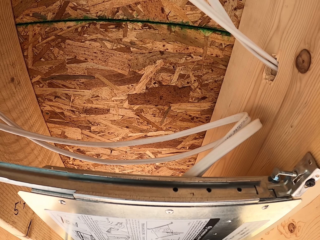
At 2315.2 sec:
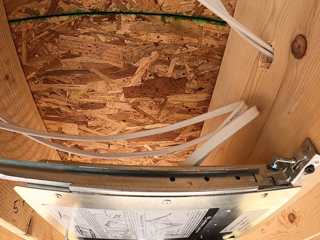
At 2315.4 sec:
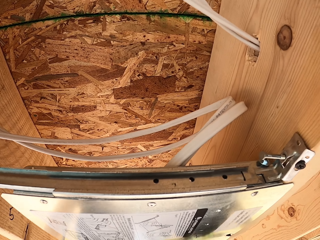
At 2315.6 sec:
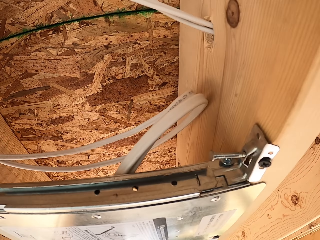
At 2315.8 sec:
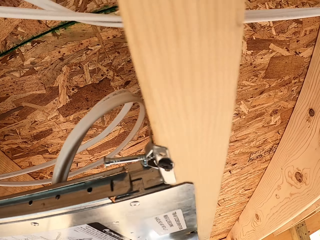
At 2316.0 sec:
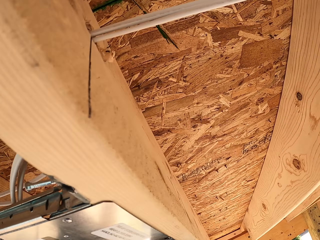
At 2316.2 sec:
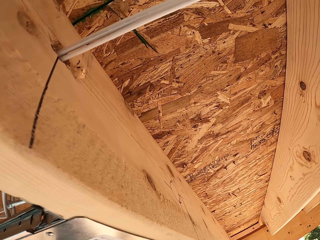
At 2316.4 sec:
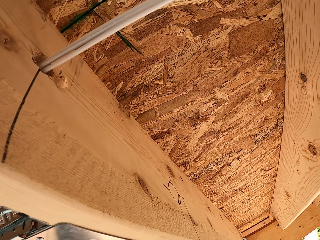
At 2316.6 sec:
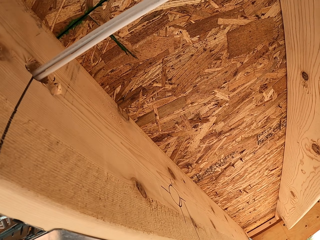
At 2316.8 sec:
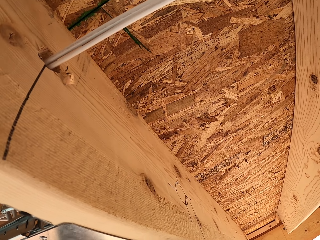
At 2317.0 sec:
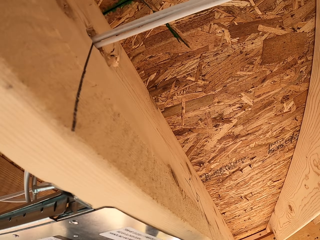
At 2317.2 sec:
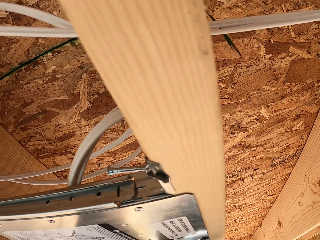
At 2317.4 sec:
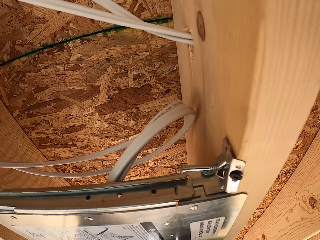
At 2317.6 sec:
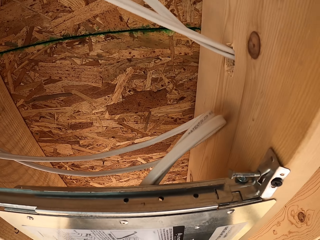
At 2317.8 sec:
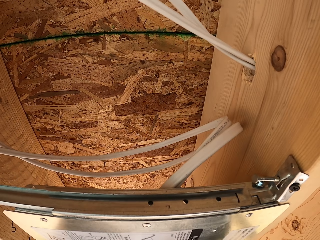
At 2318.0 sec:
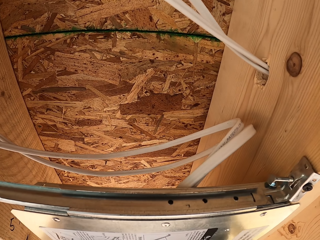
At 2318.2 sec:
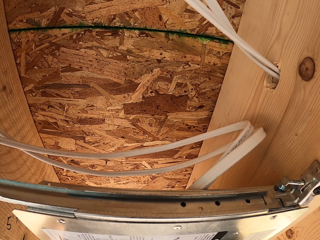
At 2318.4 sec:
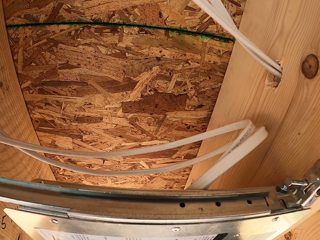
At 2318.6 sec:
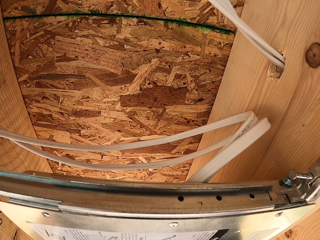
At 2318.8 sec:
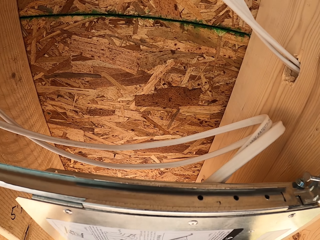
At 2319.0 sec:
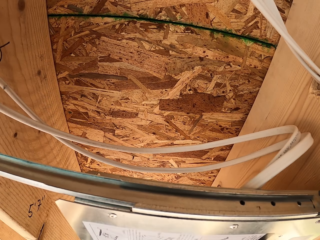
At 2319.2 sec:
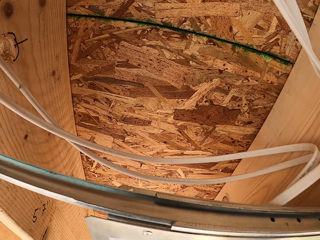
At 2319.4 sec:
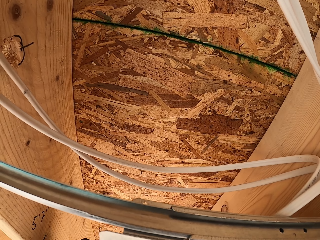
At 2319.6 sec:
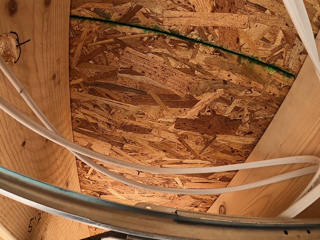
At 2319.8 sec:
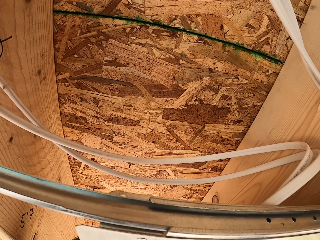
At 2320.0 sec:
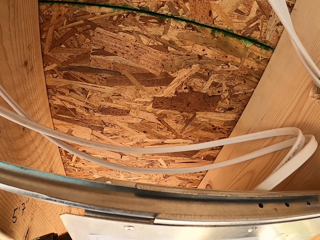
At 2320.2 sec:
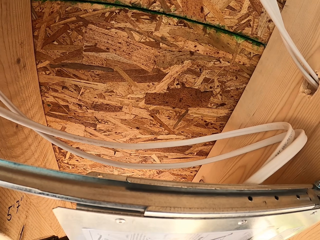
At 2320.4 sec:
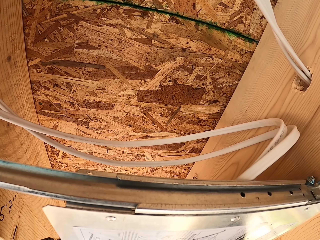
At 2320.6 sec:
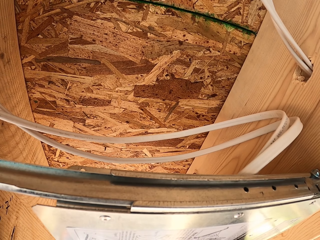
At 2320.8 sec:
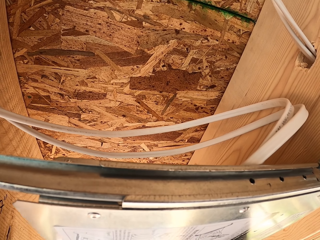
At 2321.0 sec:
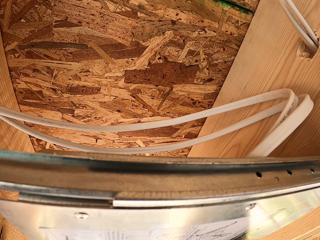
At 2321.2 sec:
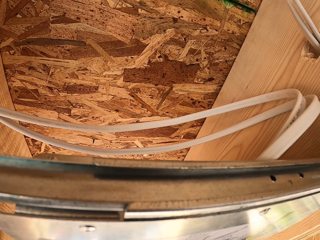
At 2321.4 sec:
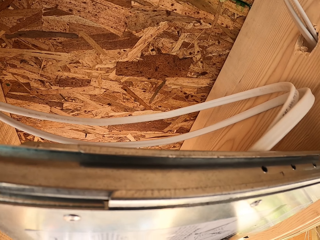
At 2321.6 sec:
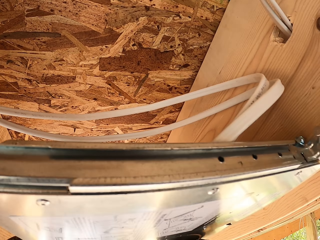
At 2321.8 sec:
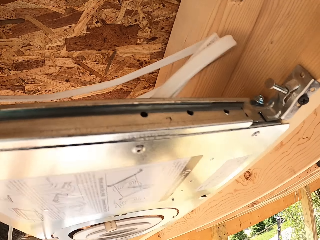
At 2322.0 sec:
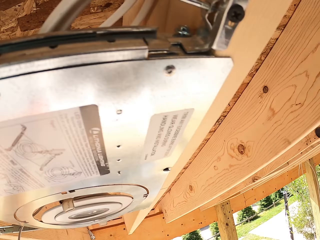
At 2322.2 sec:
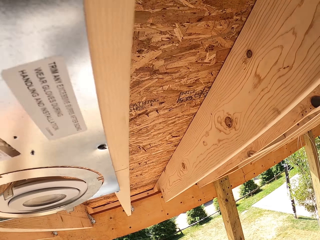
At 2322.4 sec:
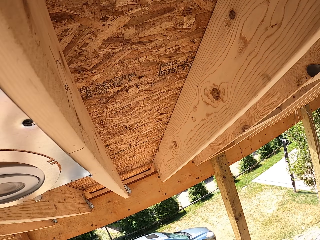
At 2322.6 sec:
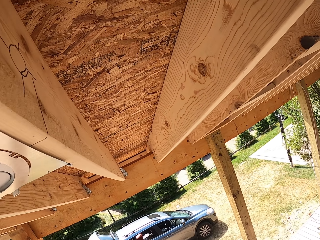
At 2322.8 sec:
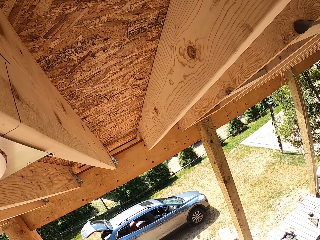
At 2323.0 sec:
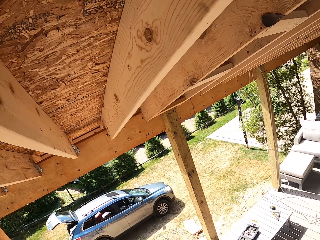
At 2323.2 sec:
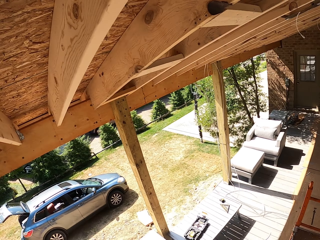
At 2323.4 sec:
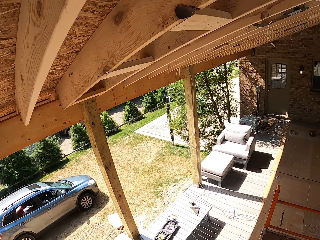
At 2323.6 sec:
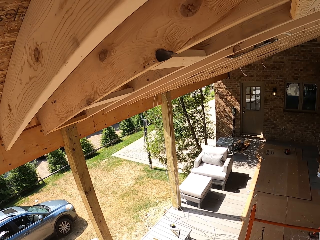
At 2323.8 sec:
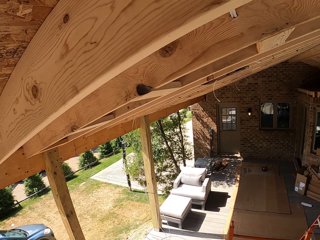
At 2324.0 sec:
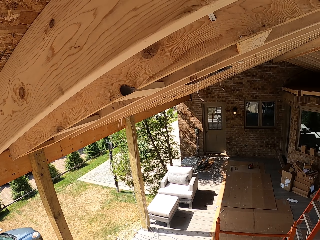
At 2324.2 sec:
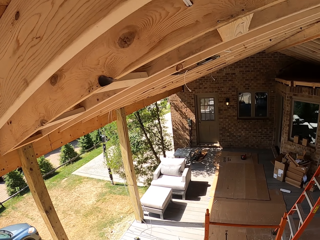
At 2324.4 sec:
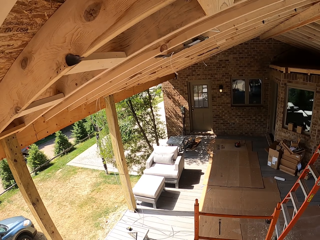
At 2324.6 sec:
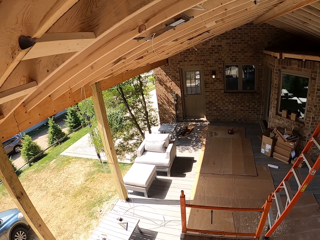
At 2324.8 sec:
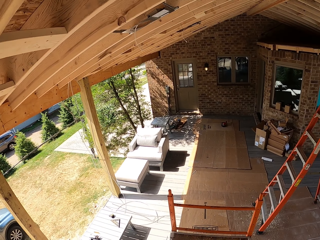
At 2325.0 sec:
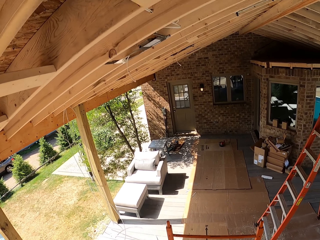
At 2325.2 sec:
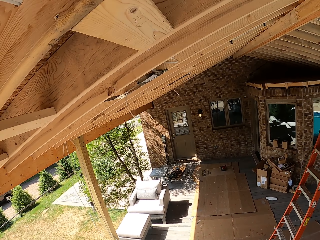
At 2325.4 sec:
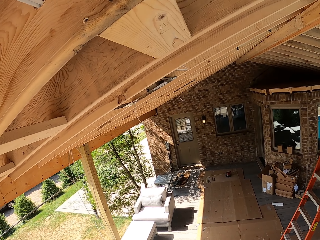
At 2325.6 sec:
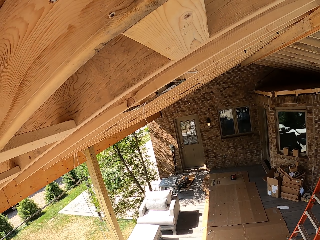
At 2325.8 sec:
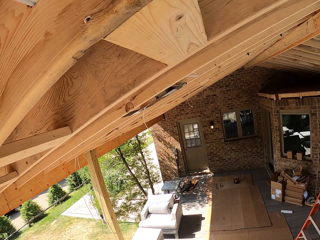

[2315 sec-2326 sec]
The camera wearer looks around. They gaze at the ceiling.

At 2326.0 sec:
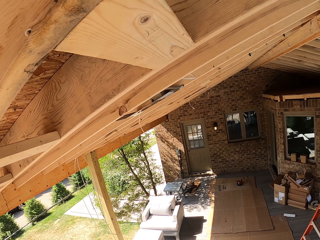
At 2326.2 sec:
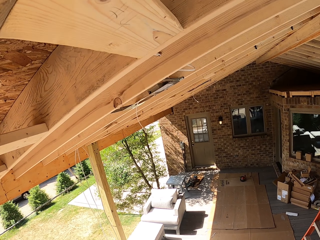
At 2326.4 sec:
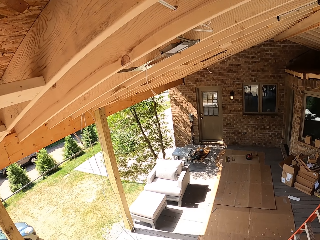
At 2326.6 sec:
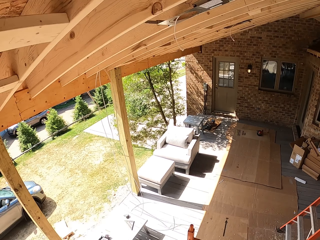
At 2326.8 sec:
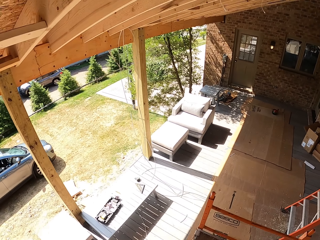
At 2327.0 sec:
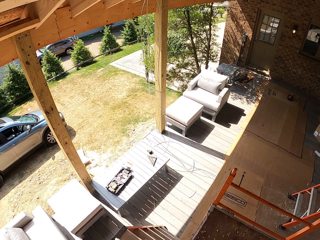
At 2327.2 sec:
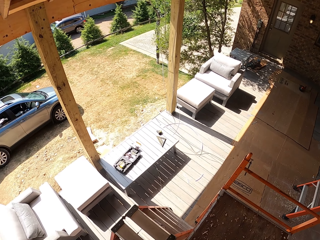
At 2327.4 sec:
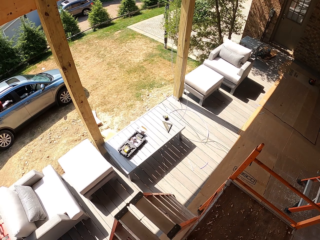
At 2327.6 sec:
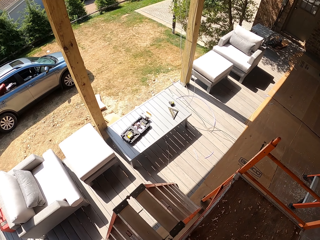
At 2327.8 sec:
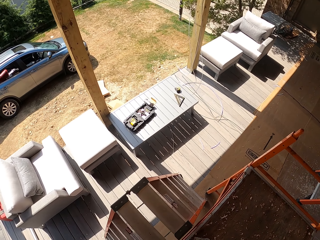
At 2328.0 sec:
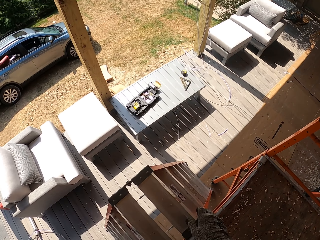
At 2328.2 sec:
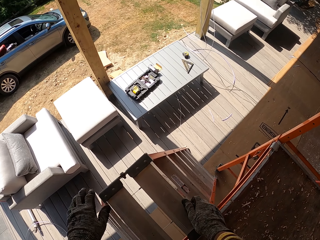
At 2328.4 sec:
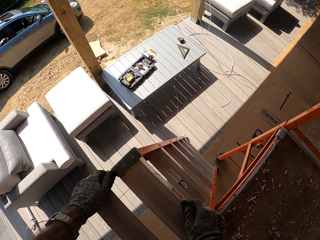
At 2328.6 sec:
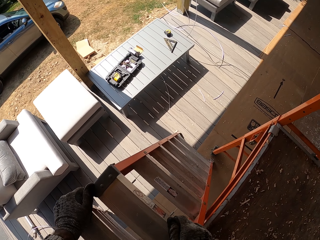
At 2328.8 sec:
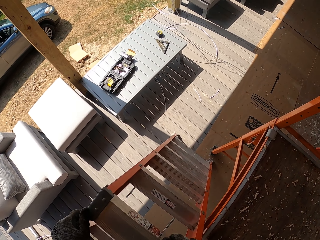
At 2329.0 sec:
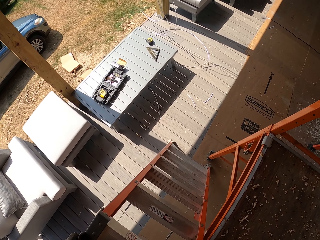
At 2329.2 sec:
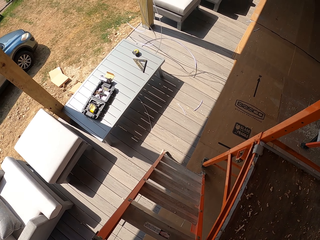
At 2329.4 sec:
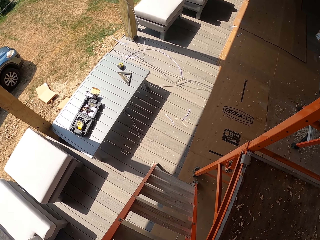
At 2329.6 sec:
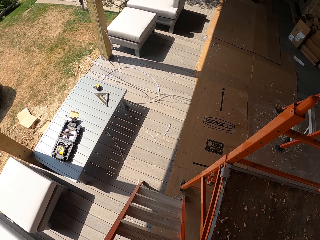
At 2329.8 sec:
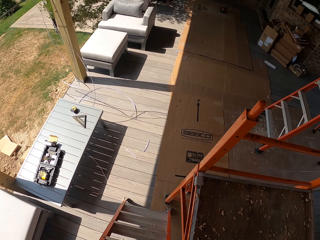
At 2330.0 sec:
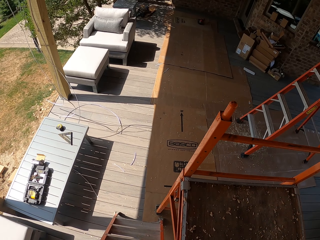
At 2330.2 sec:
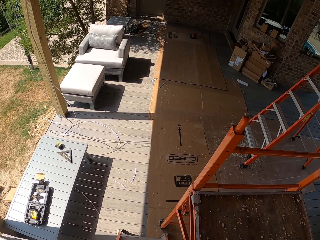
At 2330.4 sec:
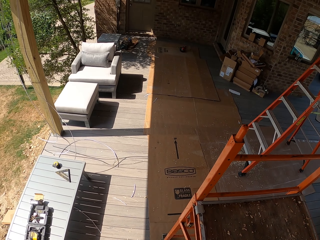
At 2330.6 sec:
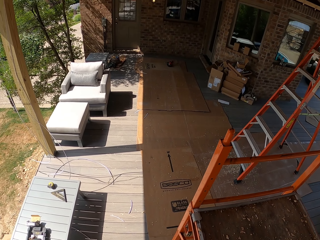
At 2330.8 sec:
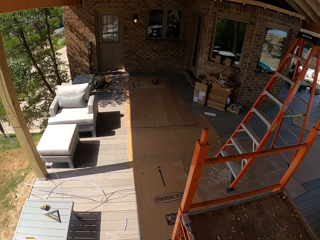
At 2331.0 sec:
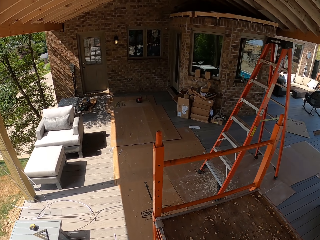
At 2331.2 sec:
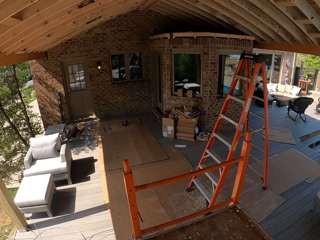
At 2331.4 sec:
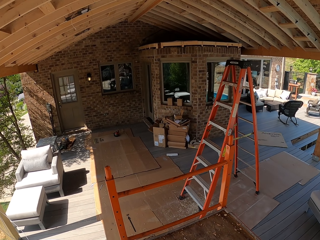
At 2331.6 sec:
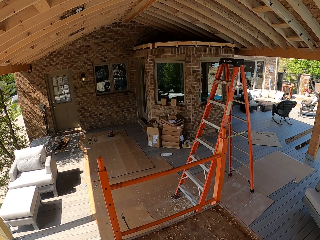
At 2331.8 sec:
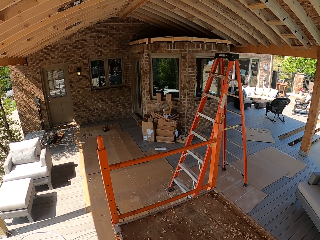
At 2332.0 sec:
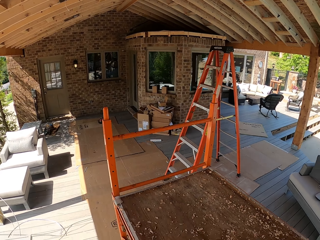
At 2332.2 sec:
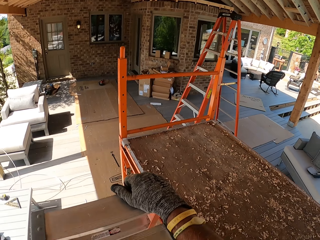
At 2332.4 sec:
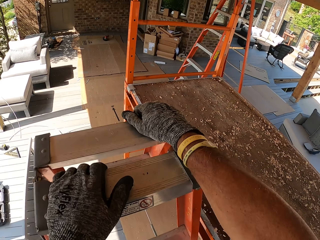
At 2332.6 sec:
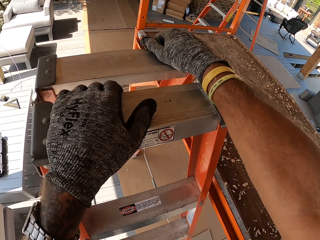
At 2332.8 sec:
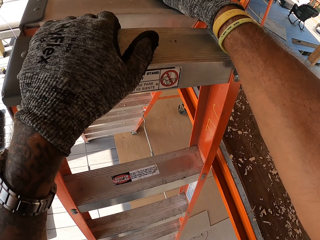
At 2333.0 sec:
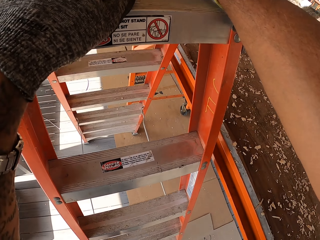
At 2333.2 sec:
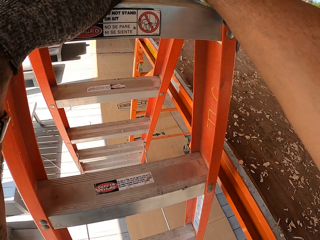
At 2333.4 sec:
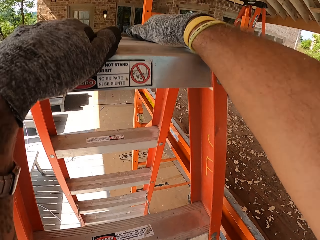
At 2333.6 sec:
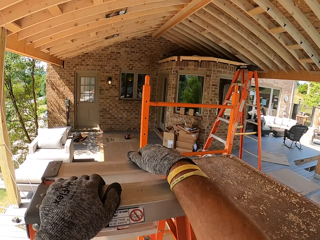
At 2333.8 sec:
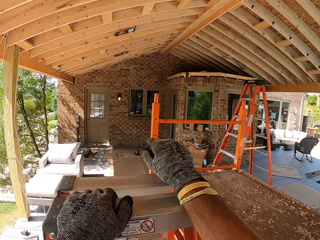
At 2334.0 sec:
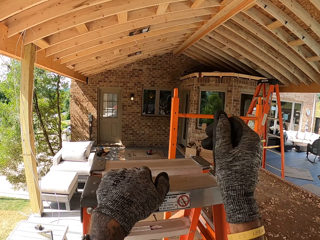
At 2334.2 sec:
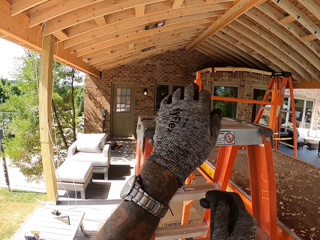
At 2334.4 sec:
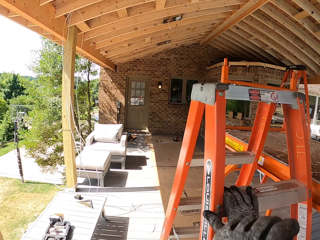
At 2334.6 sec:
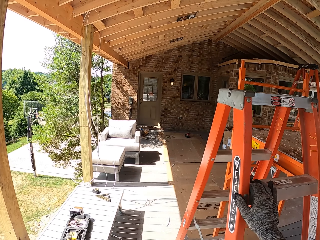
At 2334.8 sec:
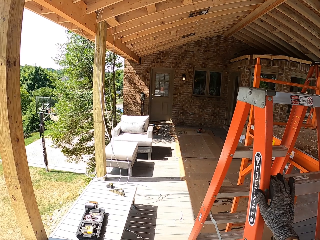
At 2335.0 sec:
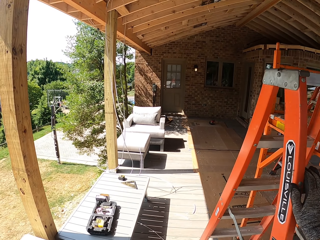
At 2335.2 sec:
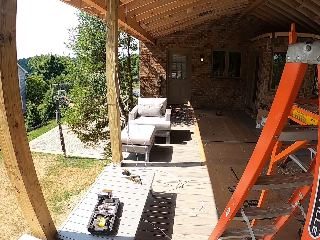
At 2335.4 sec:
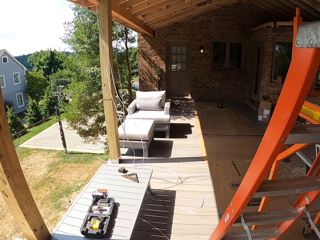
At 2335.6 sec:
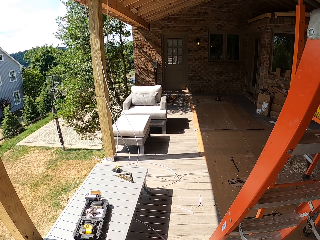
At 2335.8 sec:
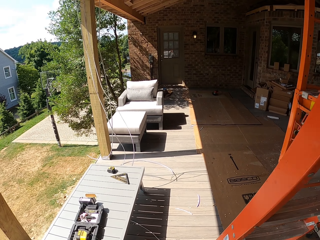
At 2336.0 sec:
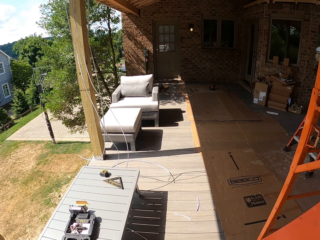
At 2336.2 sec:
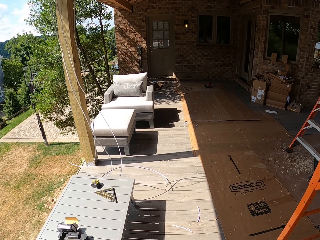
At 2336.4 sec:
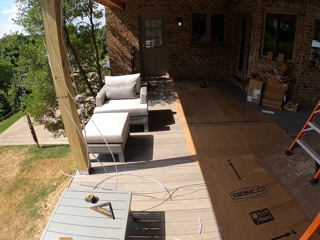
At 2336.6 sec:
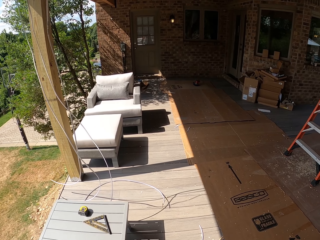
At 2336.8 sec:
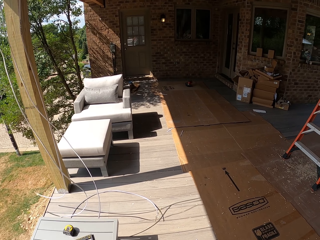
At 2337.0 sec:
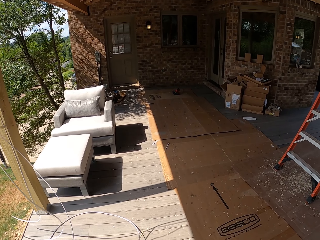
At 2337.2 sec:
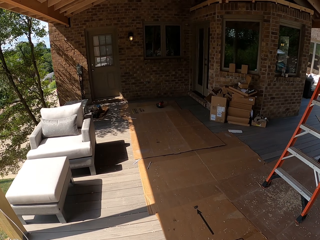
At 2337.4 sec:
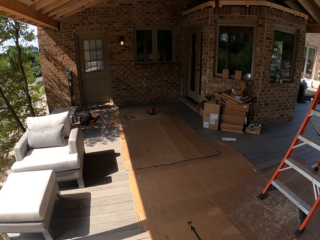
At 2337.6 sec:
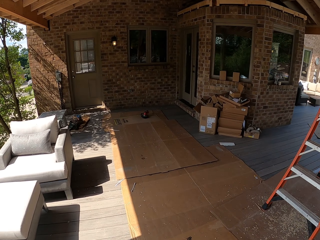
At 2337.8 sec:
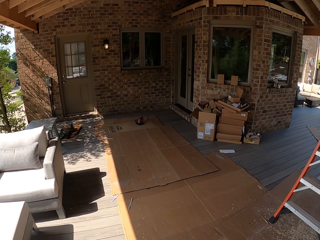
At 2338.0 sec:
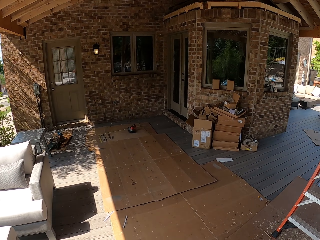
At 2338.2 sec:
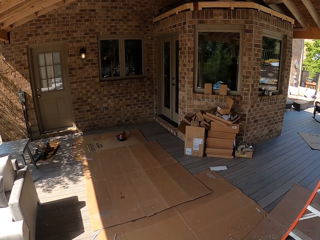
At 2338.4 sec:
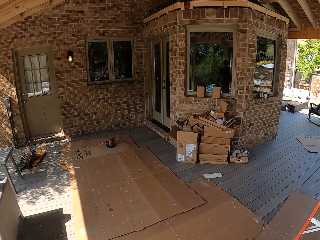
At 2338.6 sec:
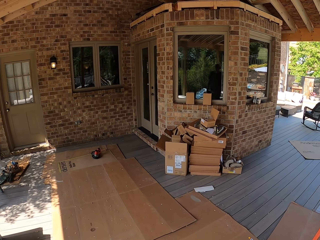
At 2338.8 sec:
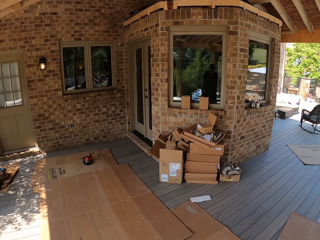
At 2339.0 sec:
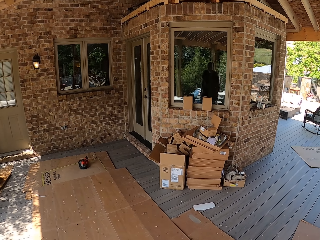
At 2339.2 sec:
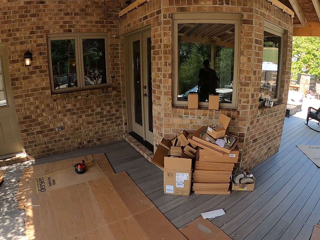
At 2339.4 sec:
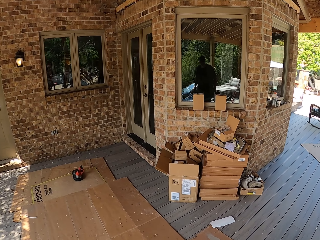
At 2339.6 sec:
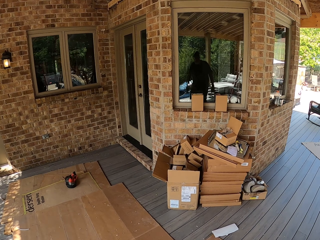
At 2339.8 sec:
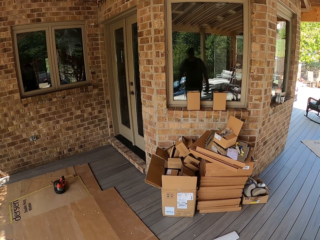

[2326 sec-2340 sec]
The camera wearer looks down. They walk down the ladder. They walk towards the carton boxes.
